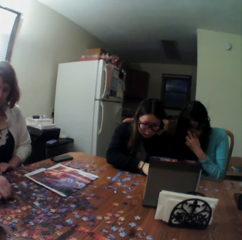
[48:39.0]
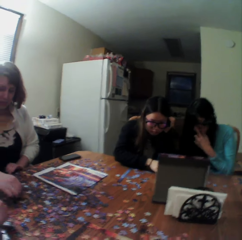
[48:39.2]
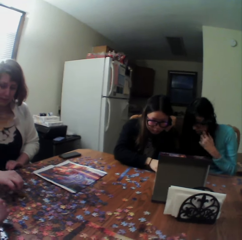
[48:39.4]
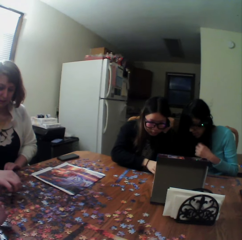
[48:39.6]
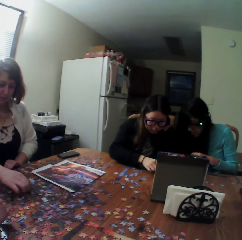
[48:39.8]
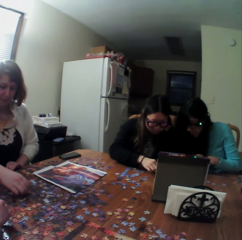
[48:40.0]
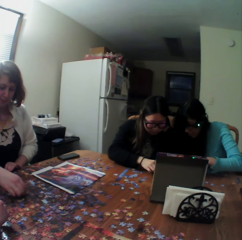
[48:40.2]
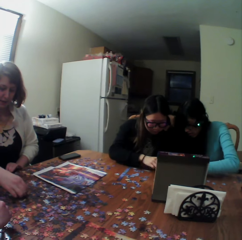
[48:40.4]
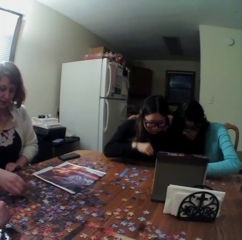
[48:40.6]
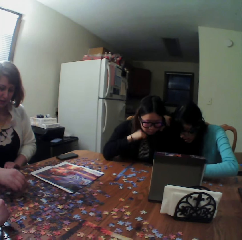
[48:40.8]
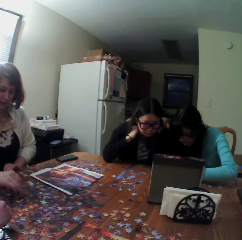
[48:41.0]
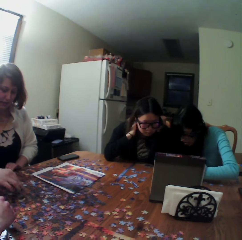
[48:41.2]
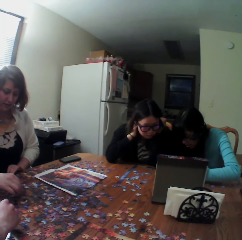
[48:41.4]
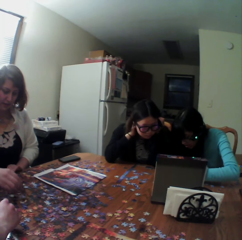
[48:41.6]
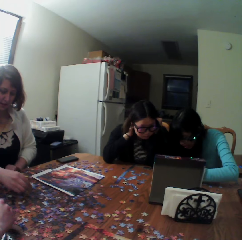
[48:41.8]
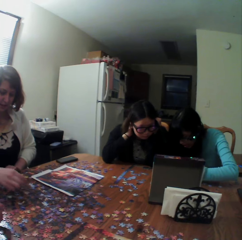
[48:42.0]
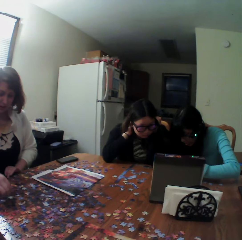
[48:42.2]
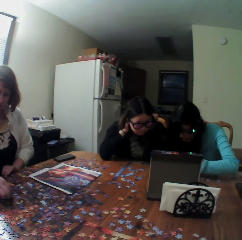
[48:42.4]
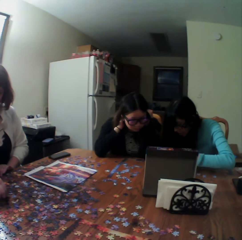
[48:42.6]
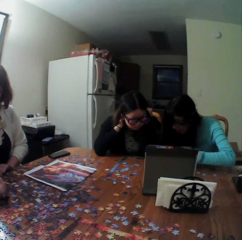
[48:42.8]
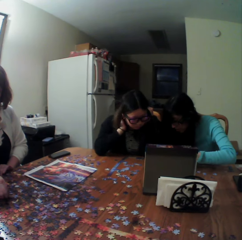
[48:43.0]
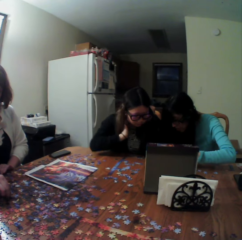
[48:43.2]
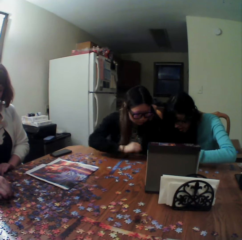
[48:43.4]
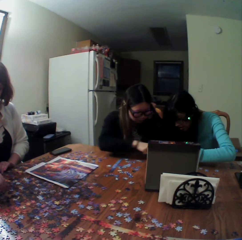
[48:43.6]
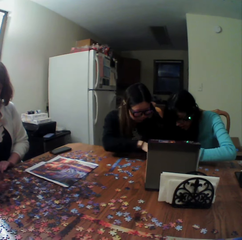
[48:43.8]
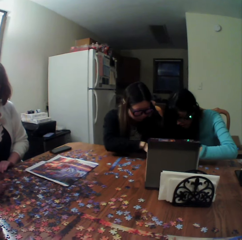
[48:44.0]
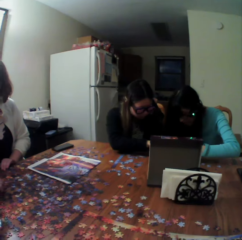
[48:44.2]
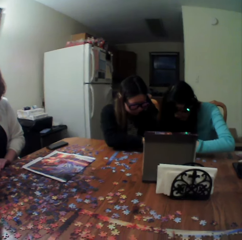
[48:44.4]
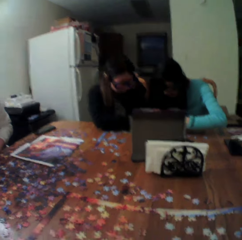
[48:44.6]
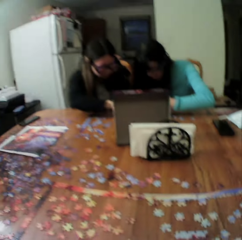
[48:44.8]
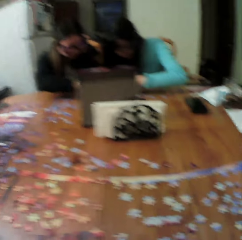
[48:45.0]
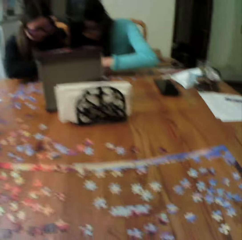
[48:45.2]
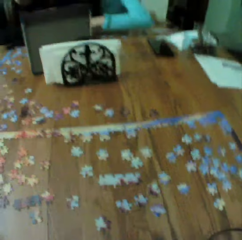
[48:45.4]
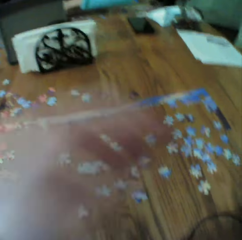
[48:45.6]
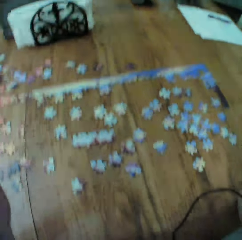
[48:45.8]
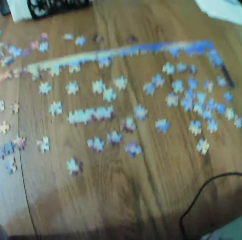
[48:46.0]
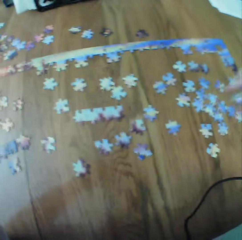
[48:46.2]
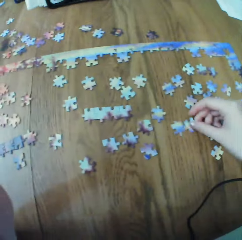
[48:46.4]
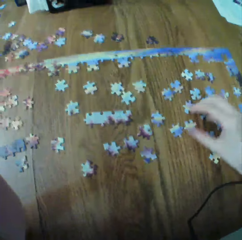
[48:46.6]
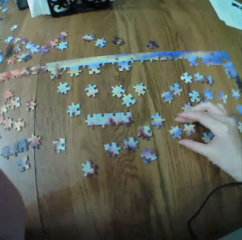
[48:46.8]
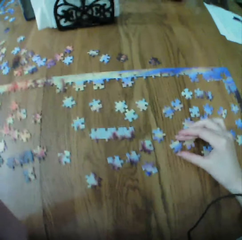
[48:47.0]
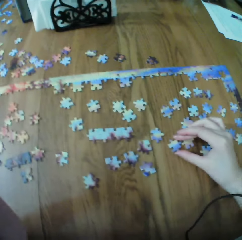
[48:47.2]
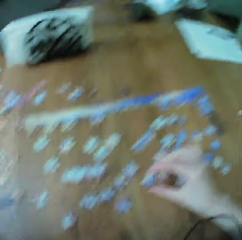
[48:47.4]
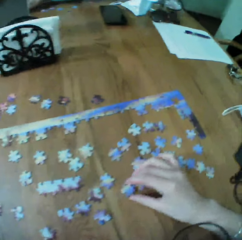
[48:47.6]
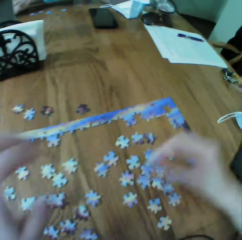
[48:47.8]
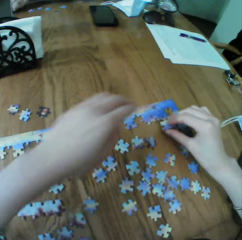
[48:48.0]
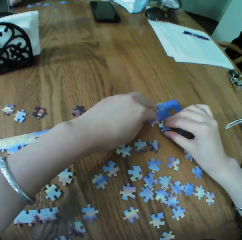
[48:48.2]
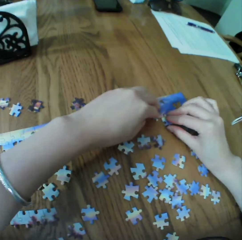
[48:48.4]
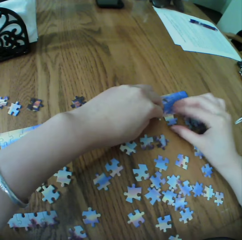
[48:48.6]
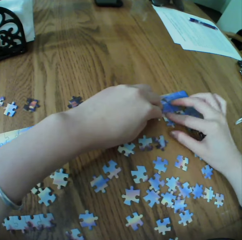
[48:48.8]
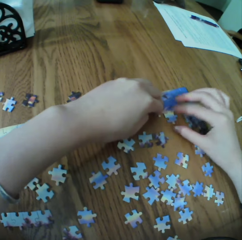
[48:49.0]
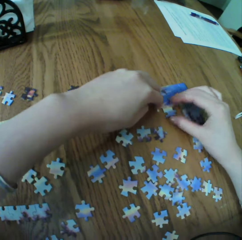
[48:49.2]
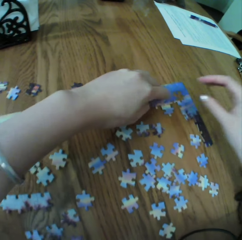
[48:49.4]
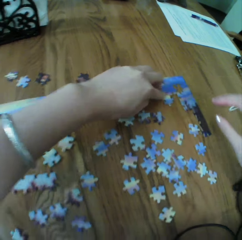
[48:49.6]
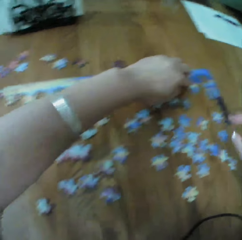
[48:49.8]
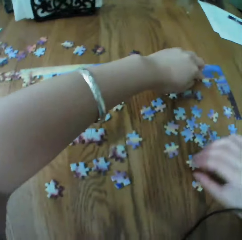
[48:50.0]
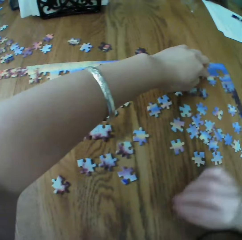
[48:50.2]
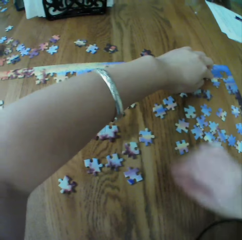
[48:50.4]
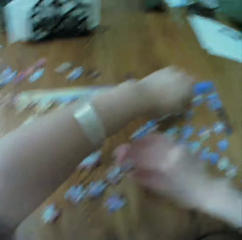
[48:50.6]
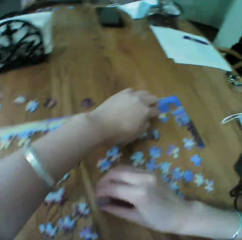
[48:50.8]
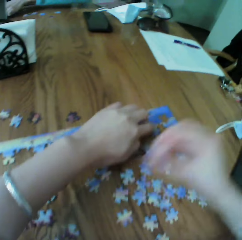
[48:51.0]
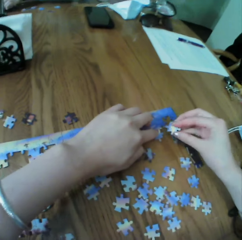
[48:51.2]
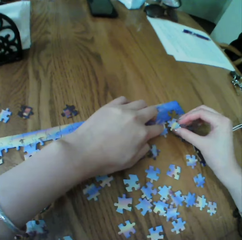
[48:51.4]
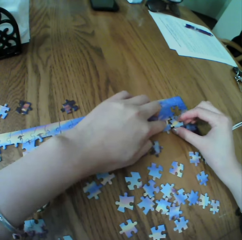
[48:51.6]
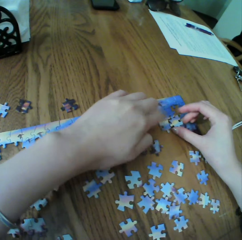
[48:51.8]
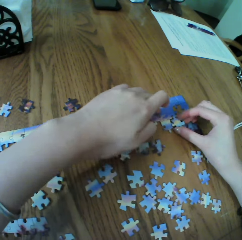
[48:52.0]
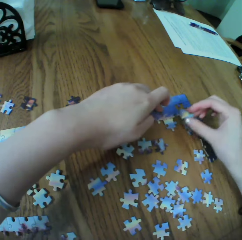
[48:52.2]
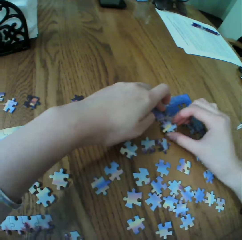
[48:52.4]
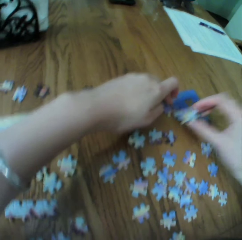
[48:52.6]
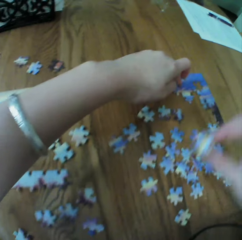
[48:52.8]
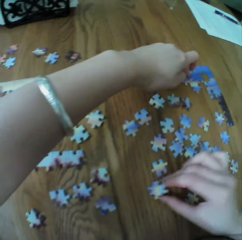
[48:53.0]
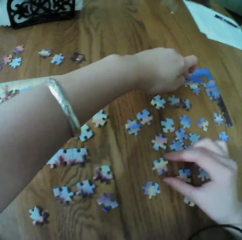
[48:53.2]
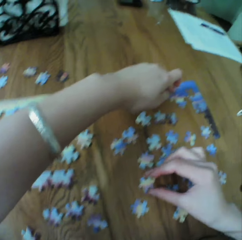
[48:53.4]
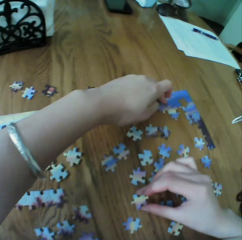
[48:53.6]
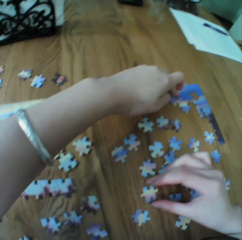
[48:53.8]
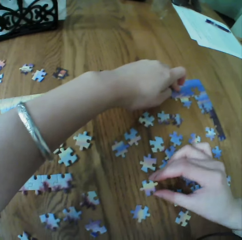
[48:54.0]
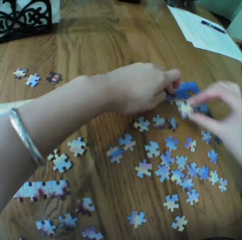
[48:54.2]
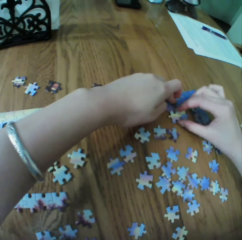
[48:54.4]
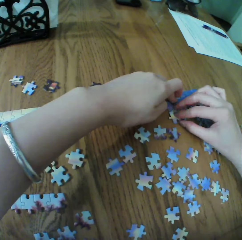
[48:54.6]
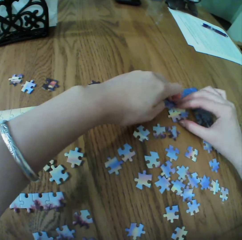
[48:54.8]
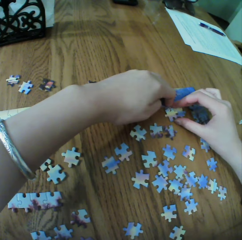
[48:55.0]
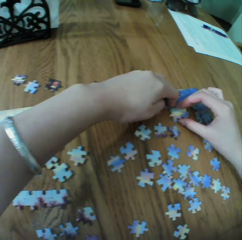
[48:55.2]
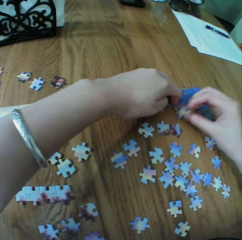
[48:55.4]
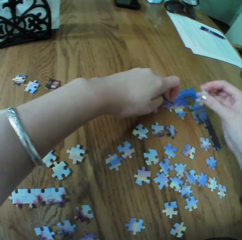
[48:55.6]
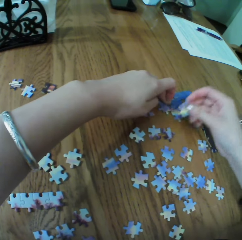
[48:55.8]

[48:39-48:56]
A person touches the puzzle. The camera wearer fits the pieces of the puzzle. They arrange the puzzle. They arrange the puzzle again.

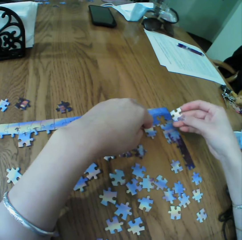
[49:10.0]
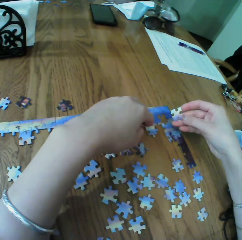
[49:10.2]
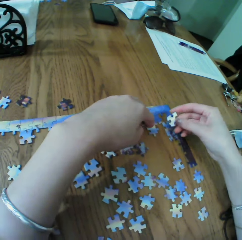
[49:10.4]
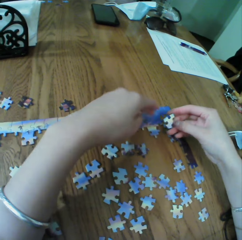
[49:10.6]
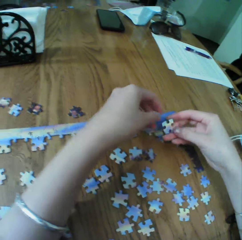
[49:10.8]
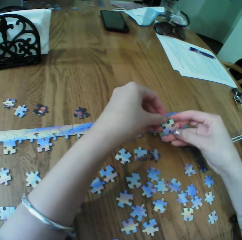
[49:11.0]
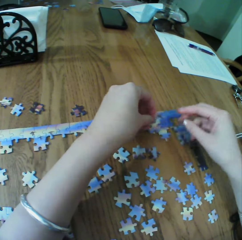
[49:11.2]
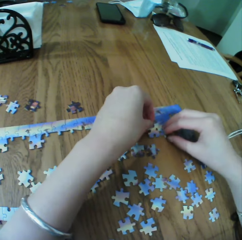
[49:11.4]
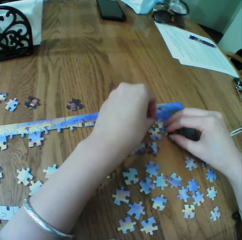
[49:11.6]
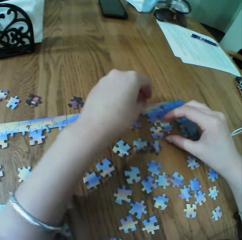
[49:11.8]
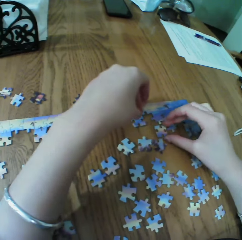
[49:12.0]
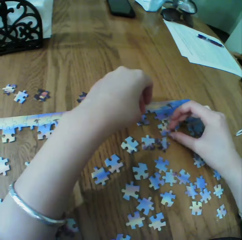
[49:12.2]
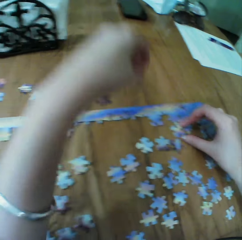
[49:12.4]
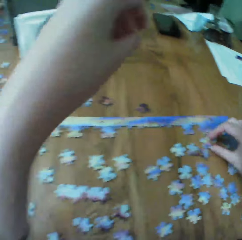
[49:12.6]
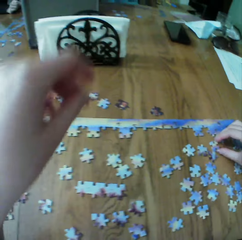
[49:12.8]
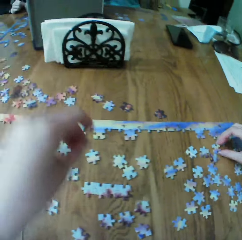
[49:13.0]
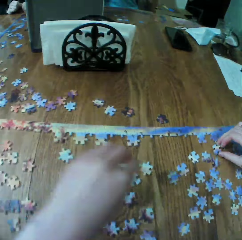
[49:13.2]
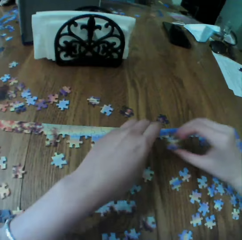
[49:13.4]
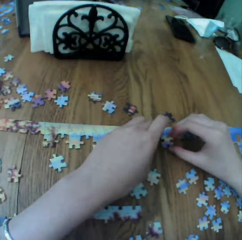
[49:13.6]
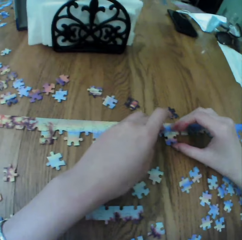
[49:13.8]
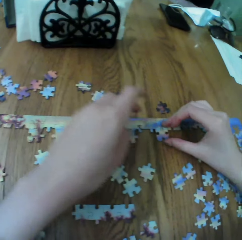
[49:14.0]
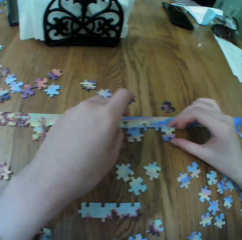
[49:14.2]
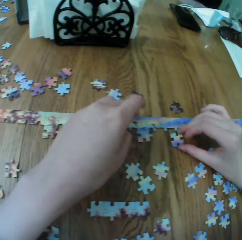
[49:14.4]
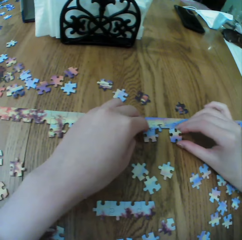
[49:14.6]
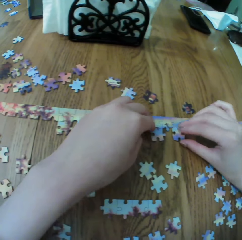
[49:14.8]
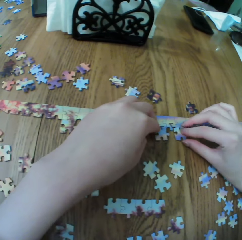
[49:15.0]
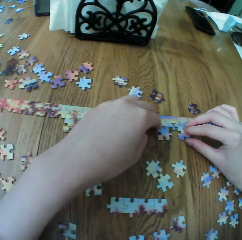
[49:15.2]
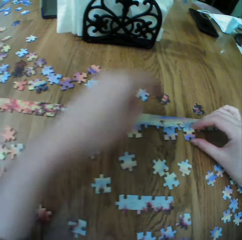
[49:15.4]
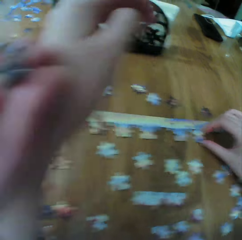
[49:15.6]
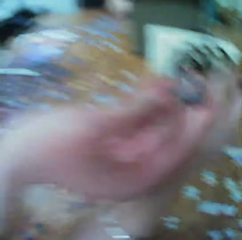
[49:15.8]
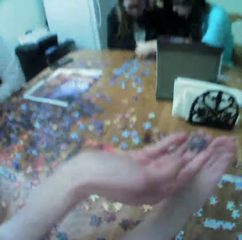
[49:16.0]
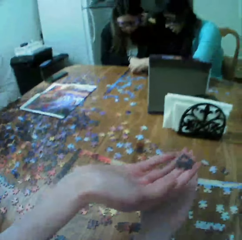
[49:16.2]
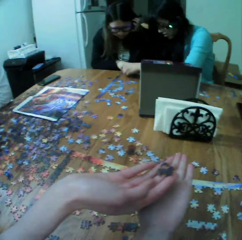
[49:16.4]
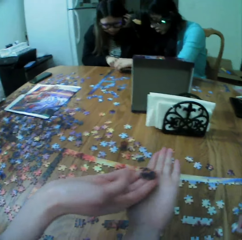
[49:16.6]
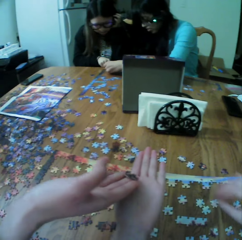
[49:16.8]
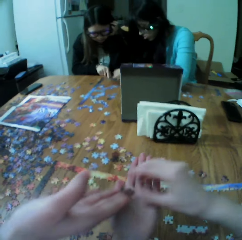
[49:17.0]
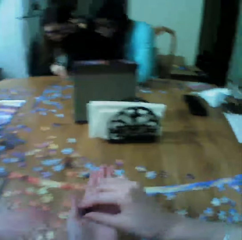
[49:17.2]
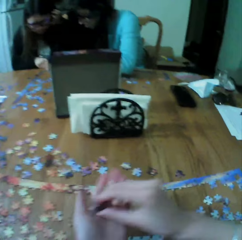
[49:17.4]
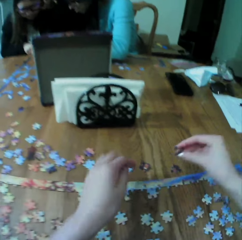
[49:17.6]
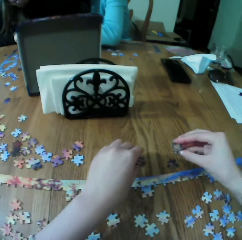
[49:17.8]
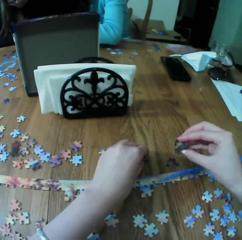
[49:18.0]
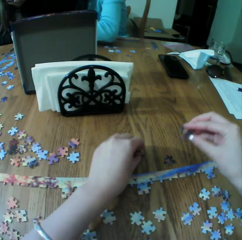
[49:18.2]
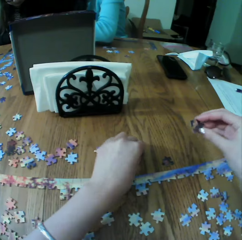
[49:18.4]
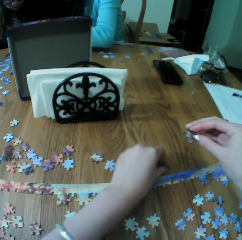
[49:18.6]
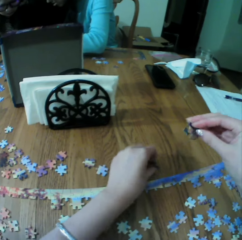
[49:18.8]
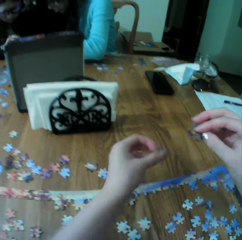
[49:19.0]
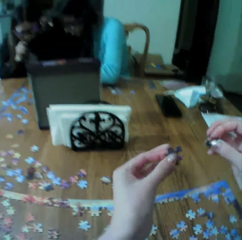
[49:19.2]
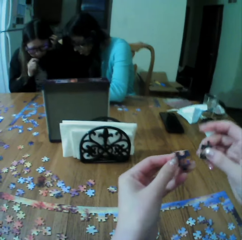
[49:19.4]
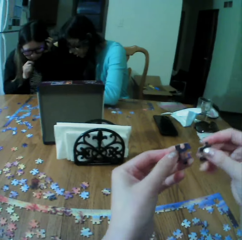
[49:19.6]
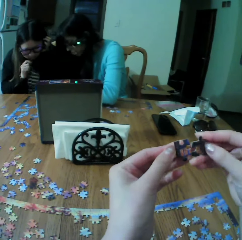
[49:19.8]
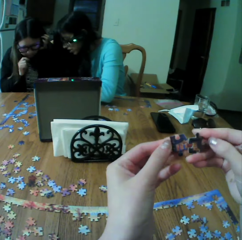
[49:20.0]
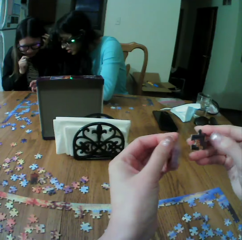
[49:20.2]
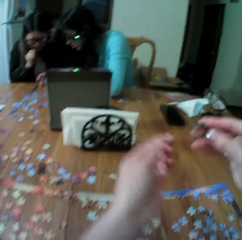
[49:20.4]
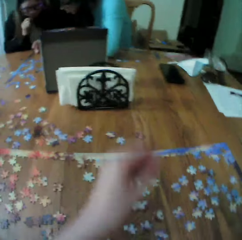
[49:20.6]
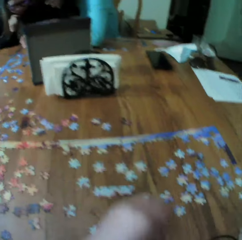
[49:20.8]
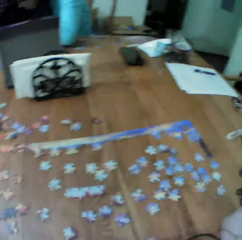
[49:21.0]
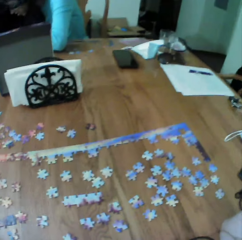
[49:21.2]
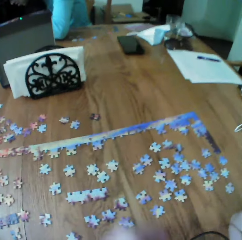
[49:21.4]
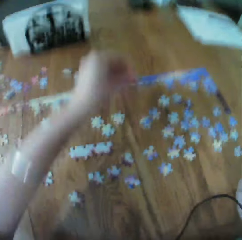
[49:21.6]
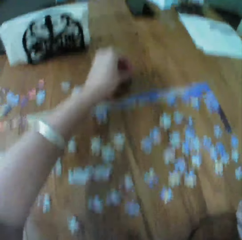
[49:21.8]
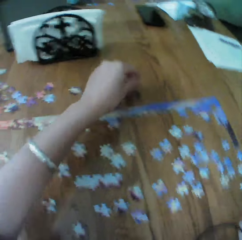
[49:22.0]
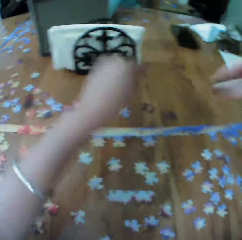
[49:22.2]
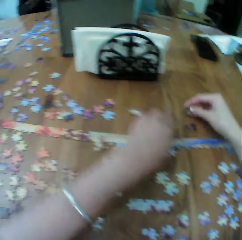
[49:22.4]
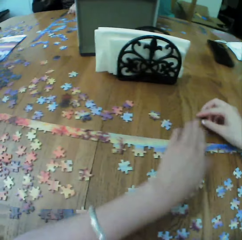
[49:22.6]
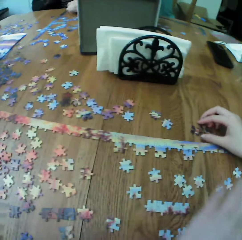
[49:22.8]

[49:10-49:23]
The camera wearer touches the puzzle. They pick a piece from a woman. Another woman fits the pieces of the puzzle. The camera wearer picks a piece of the puzzle on the table. They arrange the puzzle. They place the pieces aside.
